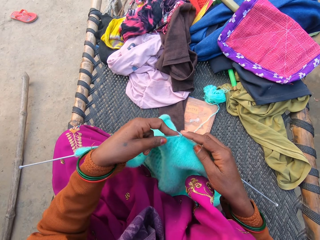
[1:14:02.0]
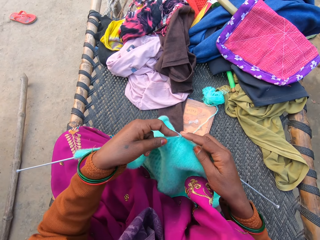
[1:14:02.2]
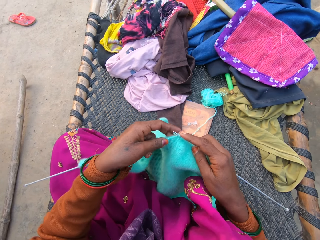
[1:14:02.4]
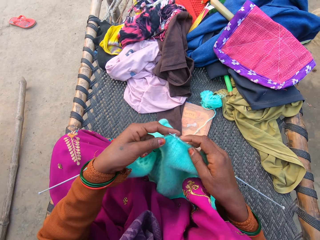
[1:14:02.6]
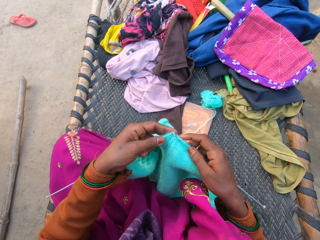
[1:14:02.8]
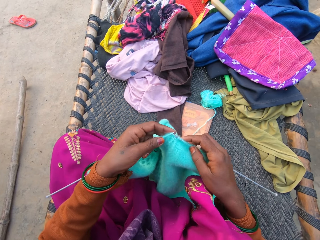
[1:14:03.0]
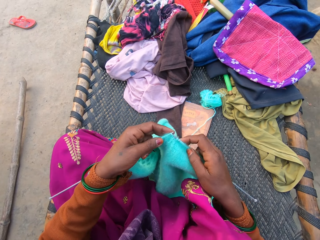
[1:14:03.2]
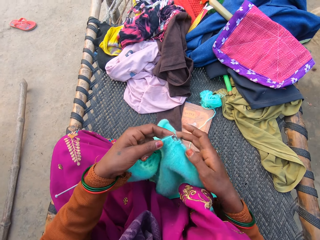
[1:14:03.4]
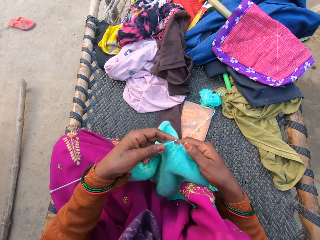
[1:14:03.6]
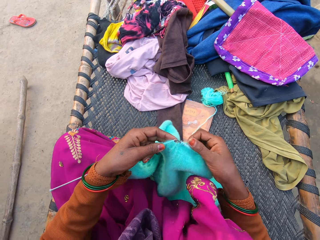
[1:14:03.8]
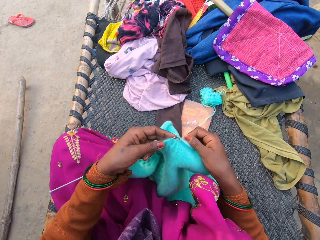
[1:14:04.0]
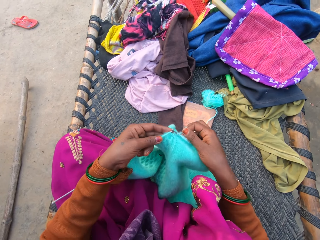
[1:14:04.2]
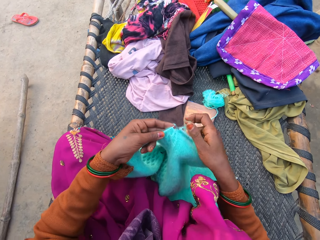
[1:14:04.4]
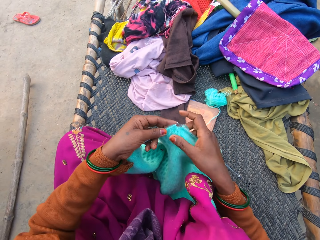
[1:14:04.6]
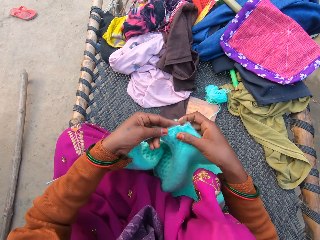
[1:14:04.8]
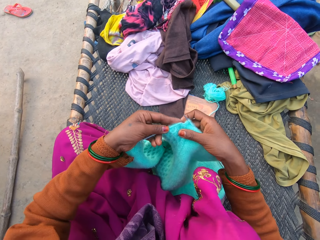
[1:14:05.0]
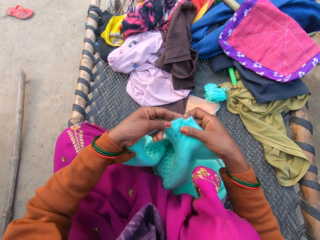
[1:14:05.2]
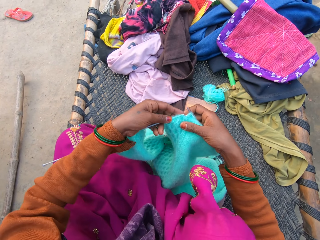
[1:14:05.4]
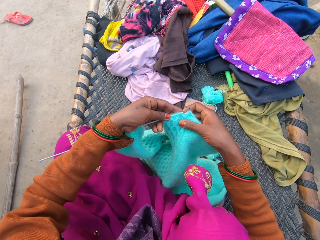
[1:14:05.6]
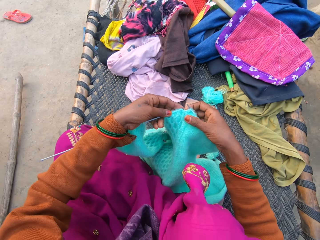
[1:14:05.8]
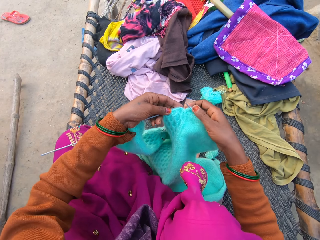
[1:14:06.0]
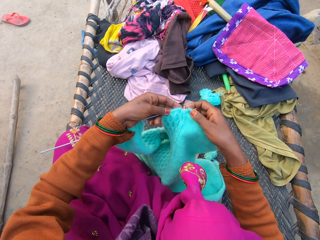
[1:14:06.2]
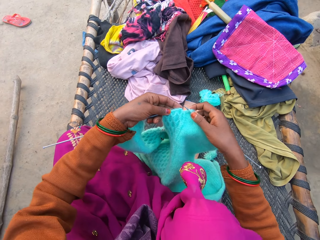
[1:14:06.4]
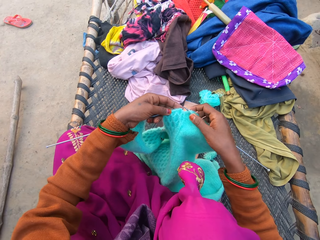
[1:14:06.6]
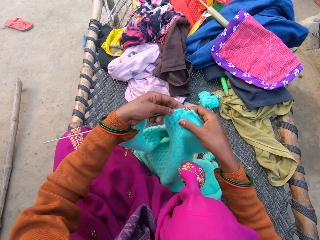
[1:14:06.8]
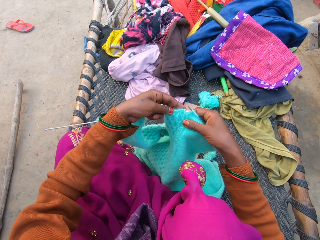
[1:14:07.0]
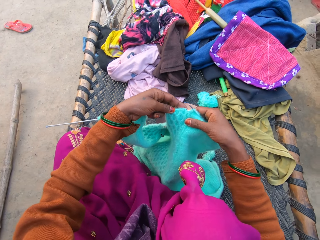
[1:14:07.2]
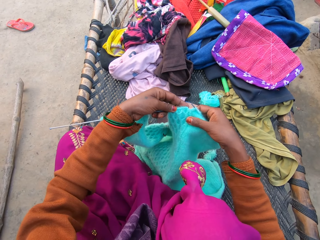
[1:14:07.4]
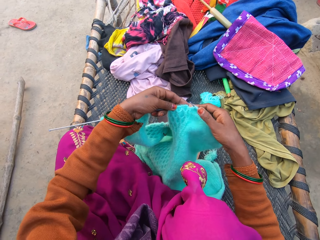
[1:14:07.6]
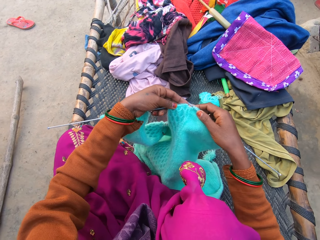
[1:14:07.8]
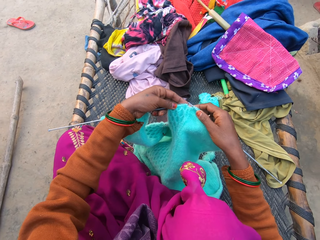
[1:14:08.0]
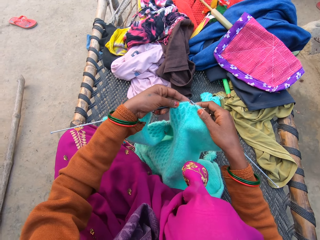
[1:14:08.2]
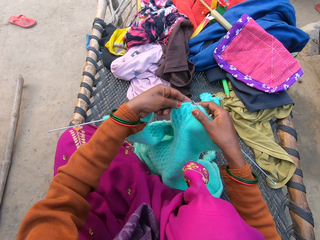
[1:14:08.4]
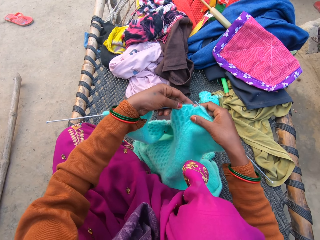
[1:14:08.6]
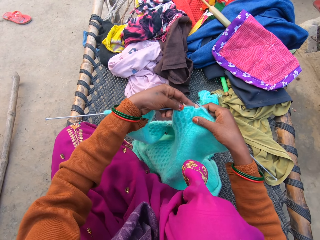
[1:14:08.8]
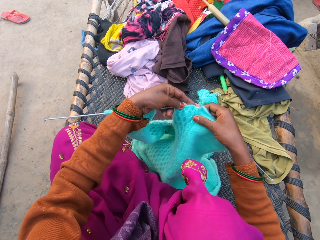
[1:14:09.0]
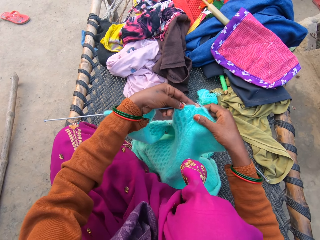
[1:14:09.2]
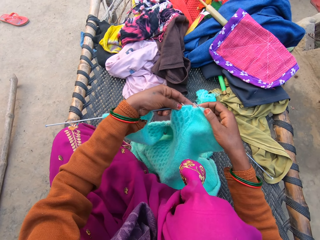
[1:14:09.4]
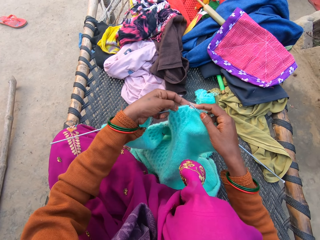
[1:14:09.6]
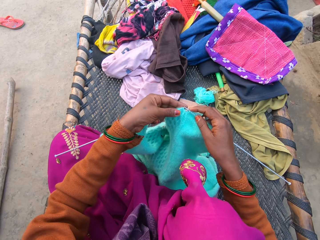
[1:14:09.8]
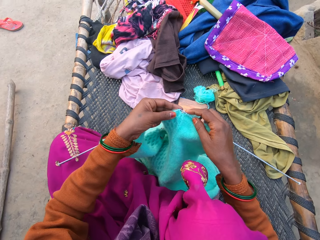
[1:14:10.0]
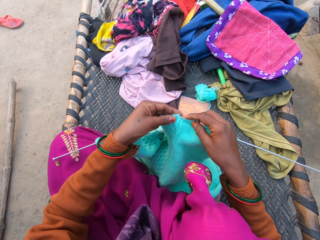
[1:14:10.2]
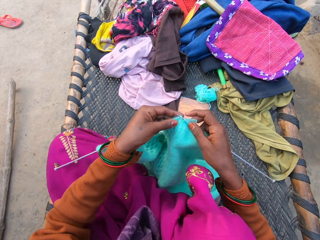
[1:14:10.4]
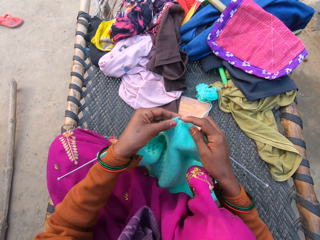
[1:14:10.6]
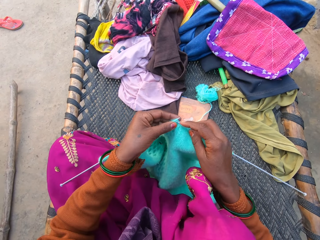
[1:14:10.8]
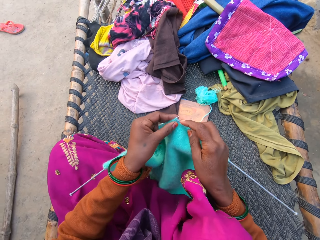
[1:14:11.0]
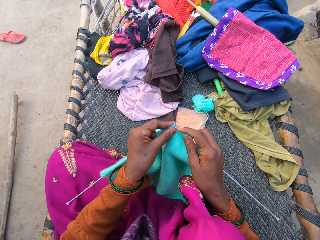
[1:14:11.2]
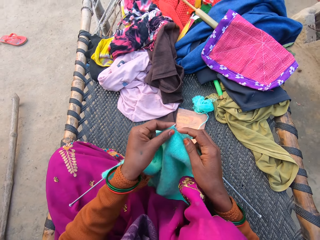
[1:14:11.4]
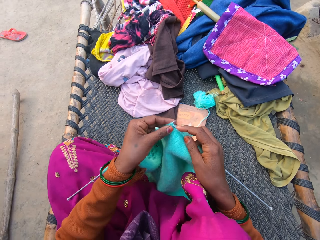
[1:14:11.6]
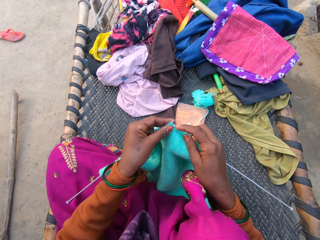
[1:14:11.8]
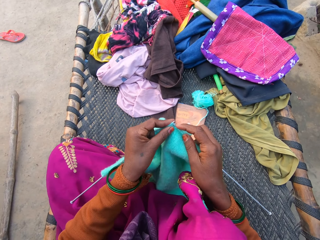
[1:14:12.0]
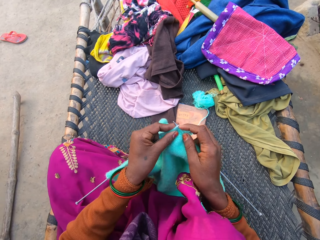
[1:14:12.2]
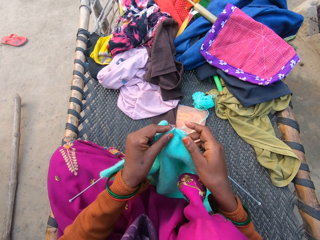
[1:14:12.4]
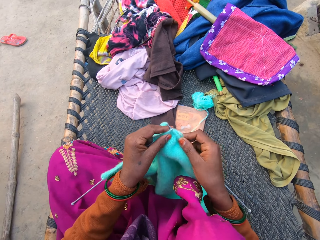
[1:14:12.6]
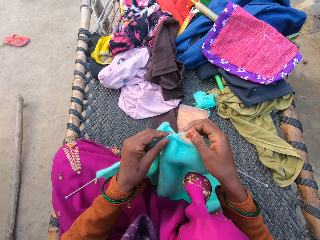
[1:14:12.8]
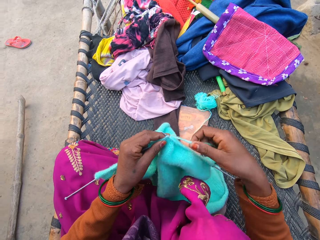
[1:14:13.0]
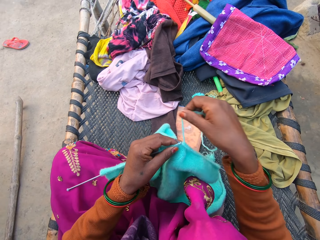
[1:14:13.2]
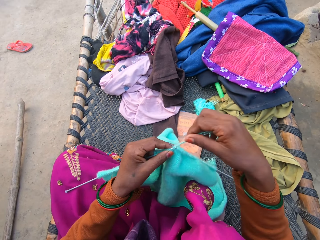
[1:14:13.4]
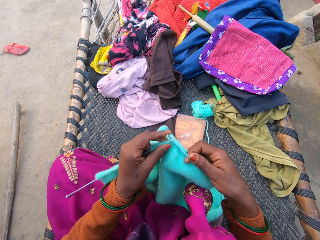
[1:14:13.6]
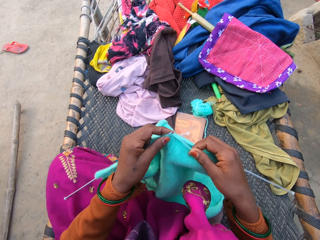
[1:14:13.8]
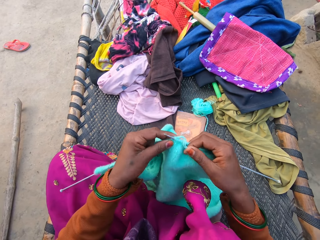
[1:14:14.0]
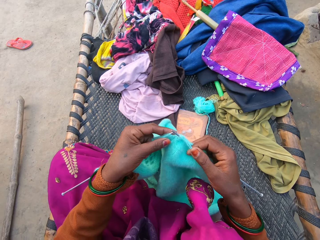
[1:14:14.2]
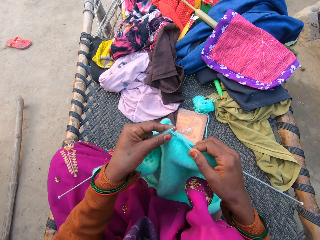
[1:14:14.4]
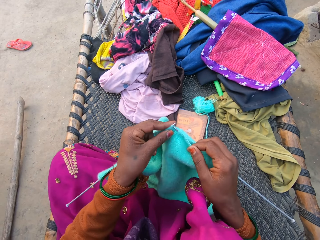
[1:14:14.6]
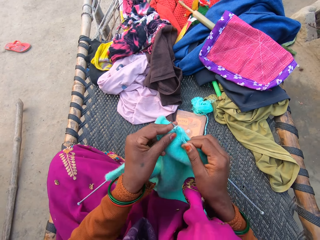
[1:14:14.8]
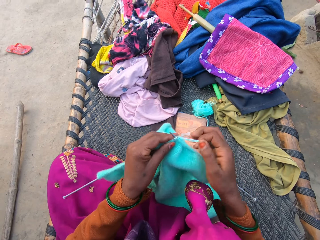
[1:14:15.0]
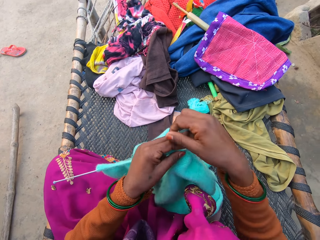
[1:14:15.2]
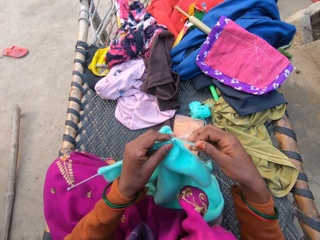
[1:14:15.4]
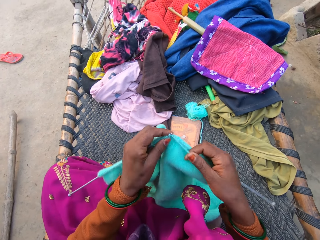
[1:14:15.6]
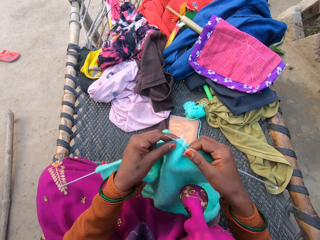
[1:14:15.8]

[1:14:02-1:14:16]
The camera wearer examines the fabric. They knit the fabric.

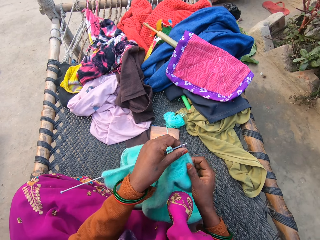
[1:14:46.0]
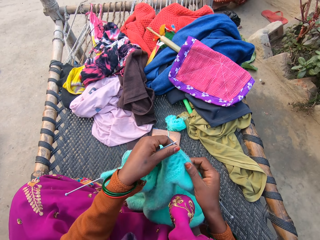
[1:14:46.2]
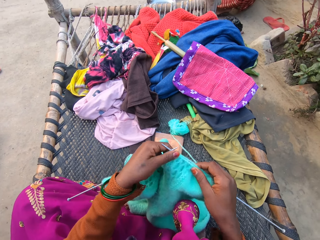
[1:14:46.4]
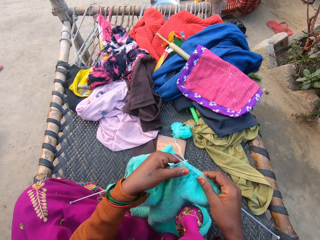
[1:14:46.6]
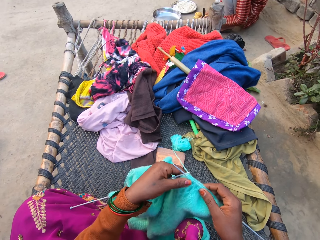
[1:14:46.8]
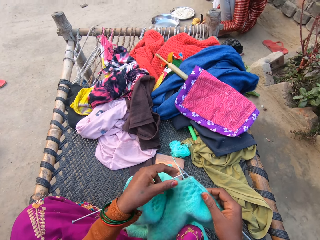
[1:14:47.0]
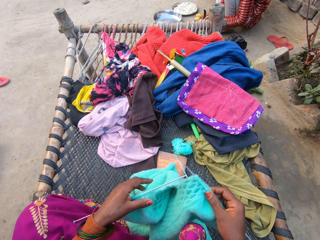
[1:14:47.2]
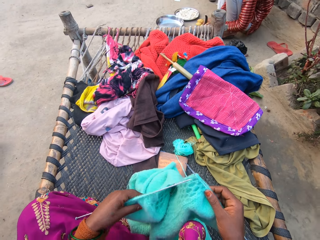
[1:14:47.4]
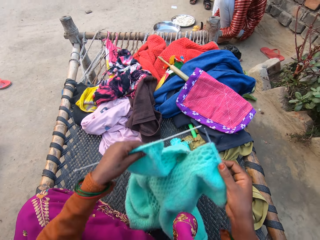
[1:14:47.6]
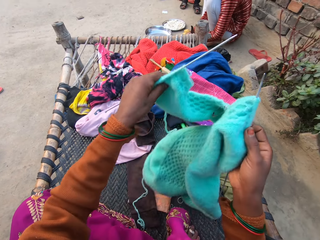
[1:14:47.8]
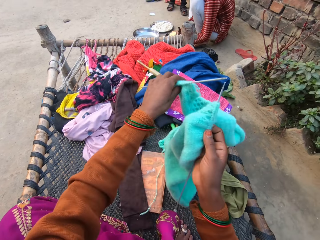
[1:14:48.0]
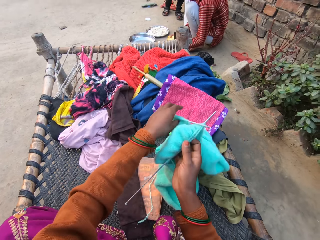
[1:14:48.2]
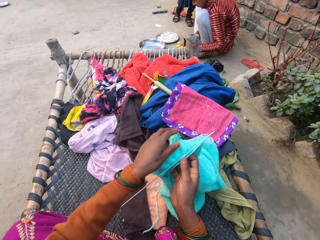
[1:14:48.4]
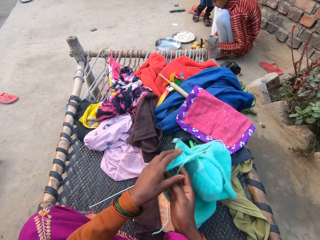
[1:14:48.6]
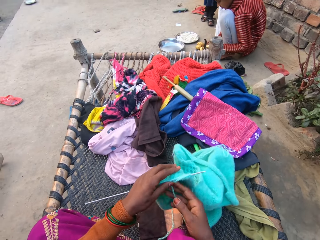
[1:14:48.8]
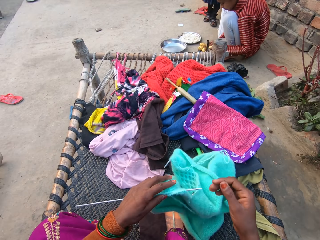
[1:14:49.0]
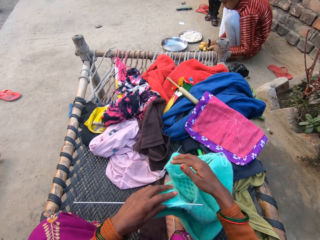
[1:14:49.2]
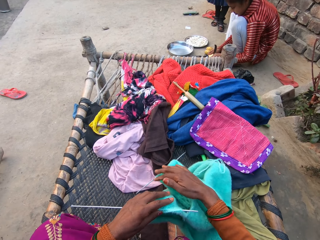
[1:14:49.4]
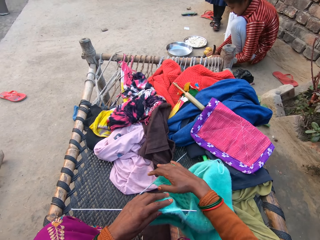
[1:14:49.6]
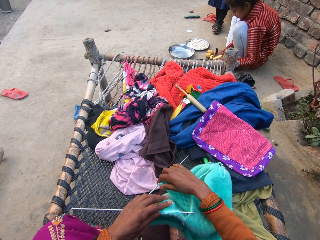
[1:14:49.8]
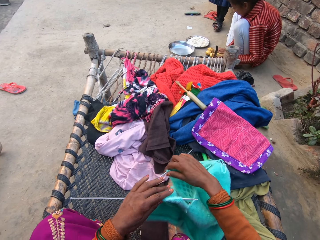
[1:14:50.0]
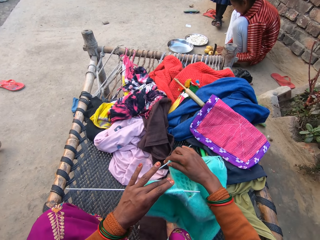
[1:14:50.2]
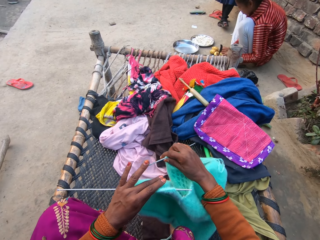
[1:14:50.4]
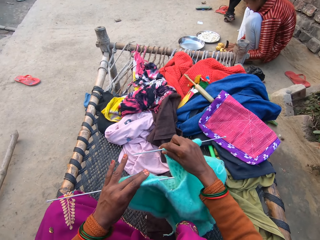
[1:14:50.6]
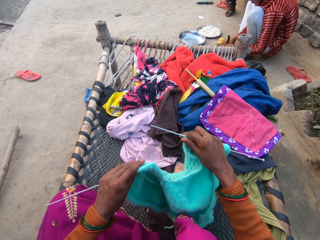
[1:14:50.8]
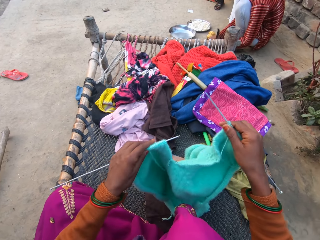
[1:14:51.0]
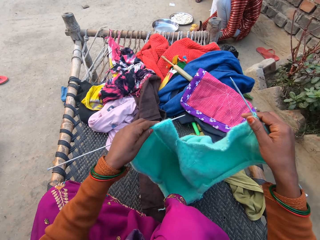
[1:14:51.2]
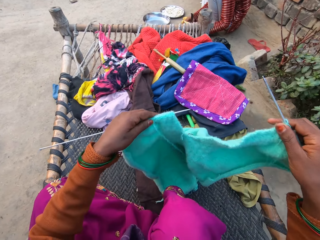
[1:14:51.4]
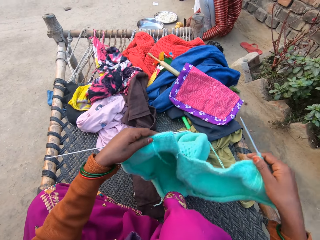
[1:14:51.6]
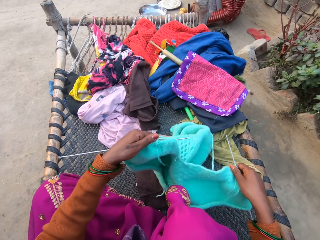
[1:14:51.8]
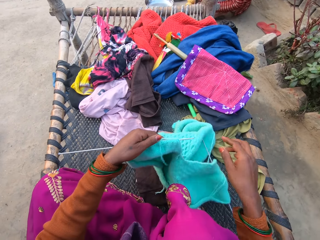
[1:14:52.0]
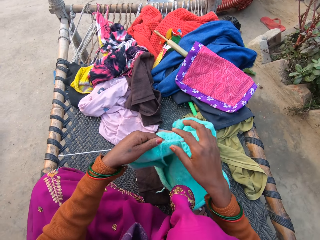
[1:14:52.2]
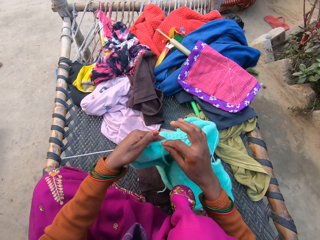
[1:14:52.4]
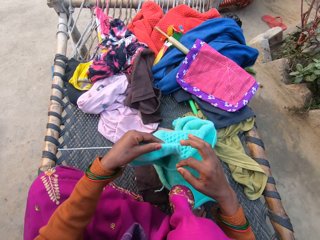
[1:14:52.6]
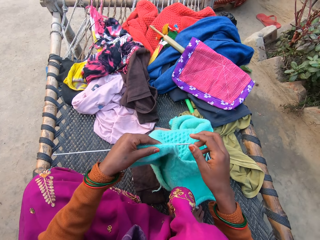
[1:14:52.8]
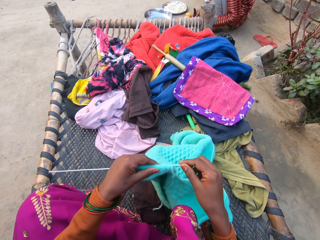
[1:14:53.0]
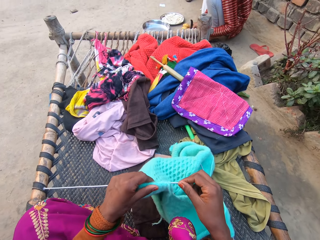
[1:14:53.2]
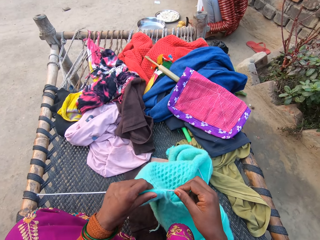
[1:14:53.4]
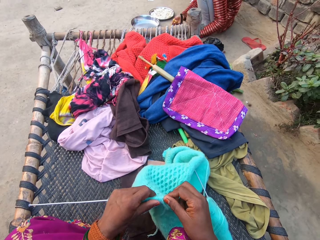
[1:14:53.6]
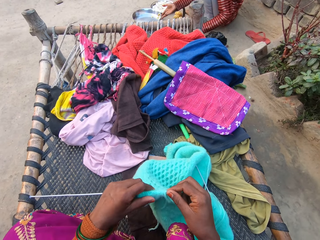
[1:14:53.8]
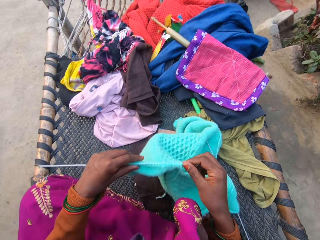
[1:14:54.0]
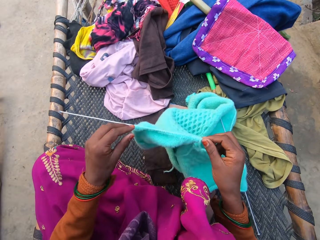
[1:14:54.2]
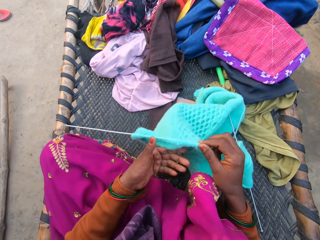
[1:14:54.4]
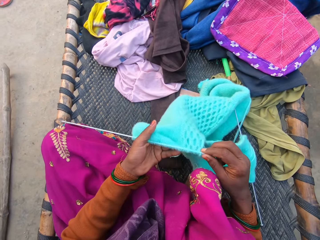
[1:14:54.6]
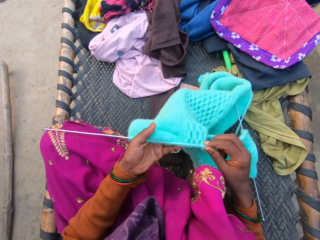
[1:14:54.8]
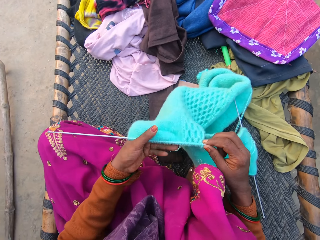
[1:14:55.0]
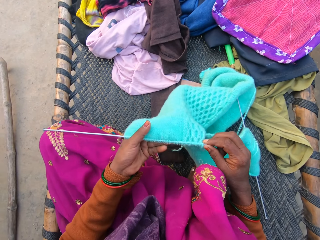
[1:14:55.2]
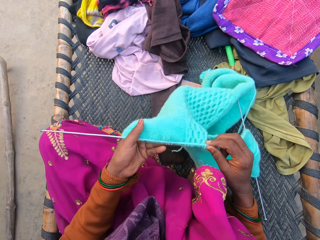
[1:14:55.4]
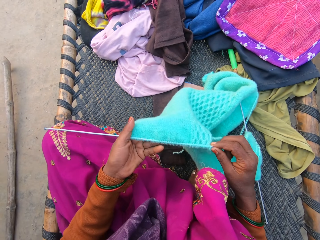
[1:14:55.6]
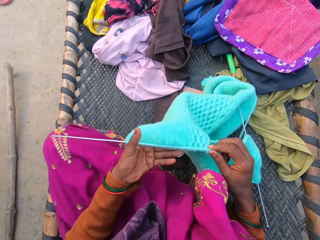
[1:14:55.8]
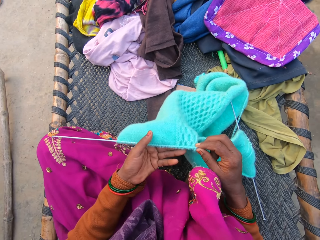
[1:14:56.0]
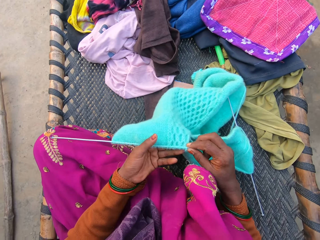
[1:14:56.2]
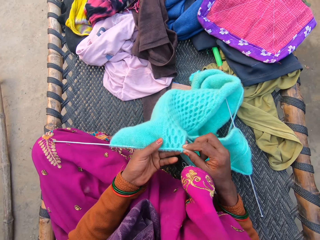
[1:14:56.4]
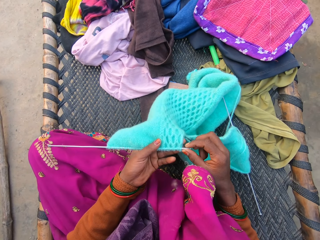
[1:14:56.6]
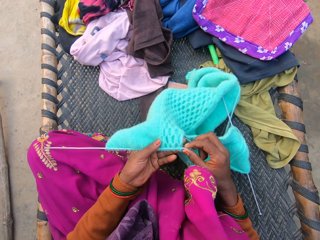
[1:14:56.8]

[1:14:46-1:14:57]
The camera wearer lifts the fabric and drops the fabric. They pick up the knitting needle, drop the knitting needle, adjust the knitting needle and examine the fabric.
